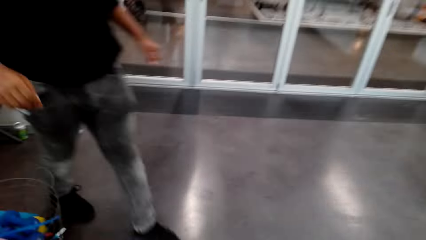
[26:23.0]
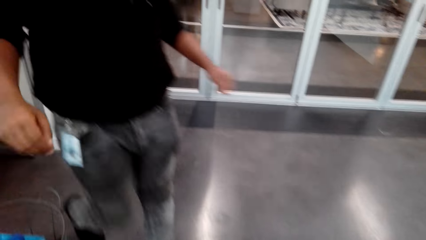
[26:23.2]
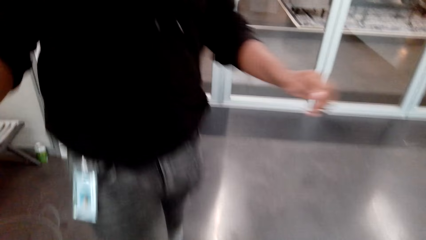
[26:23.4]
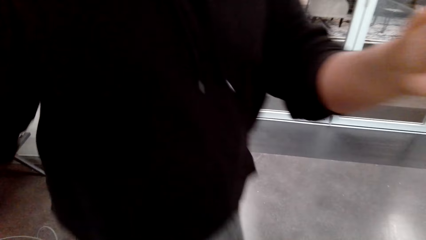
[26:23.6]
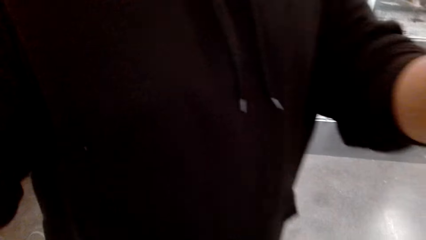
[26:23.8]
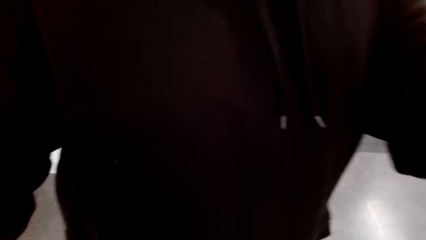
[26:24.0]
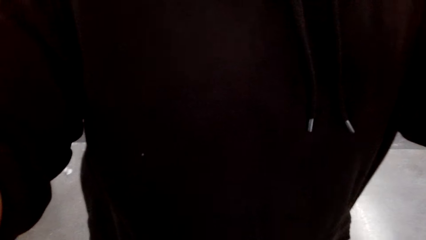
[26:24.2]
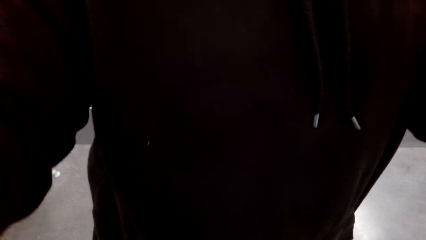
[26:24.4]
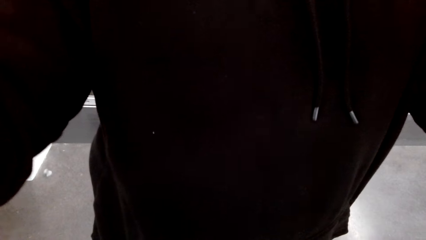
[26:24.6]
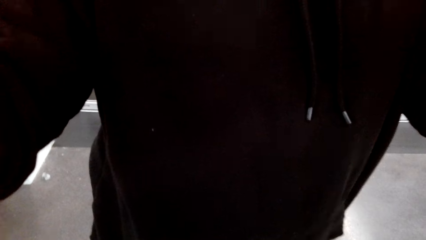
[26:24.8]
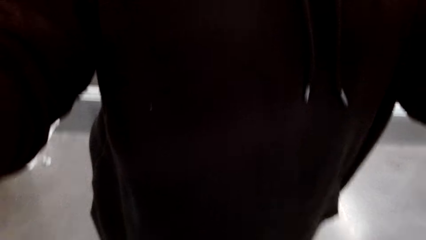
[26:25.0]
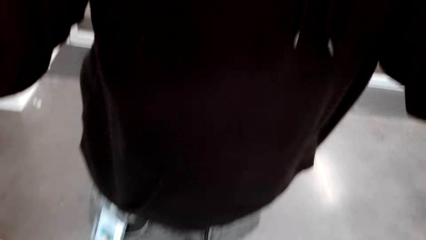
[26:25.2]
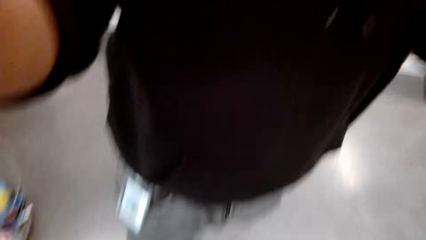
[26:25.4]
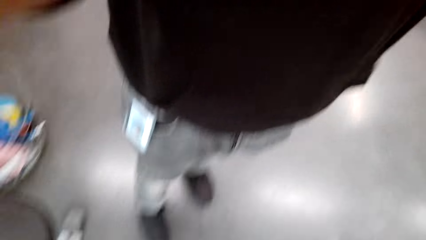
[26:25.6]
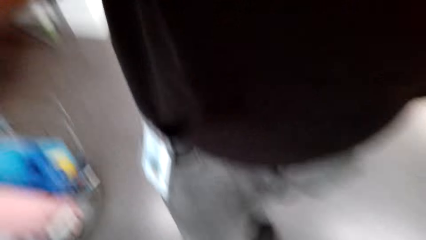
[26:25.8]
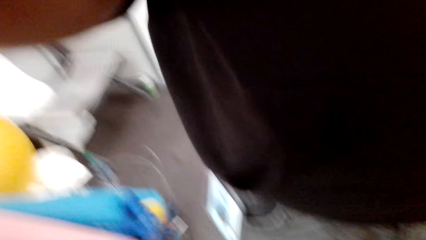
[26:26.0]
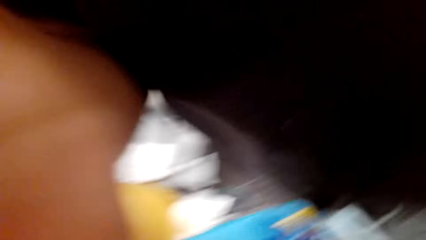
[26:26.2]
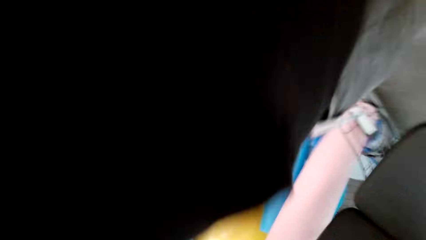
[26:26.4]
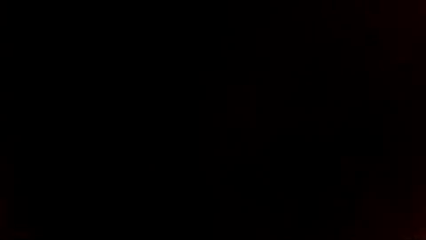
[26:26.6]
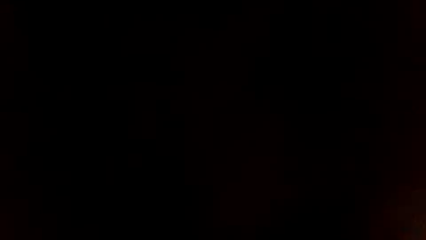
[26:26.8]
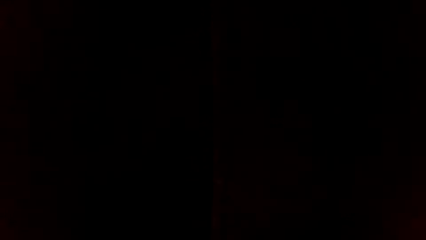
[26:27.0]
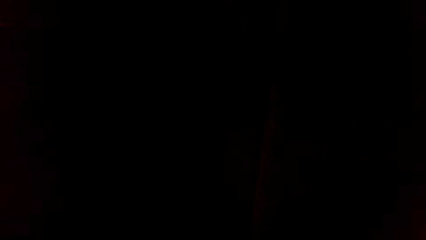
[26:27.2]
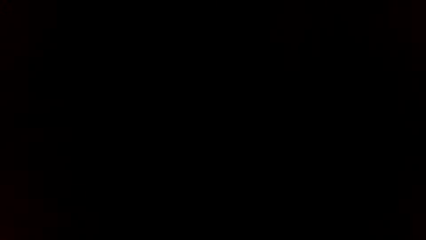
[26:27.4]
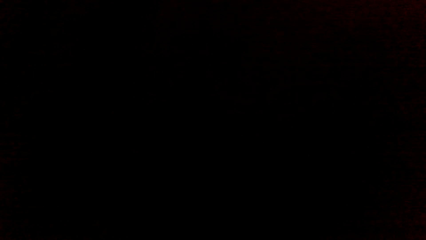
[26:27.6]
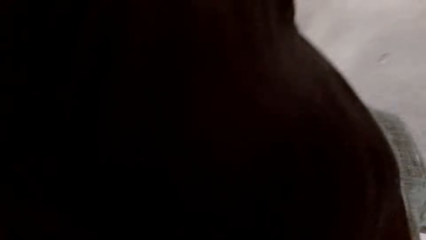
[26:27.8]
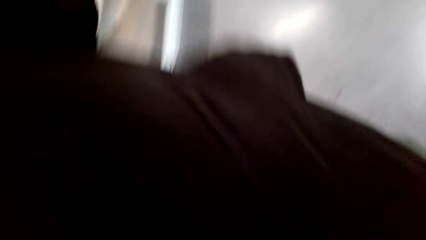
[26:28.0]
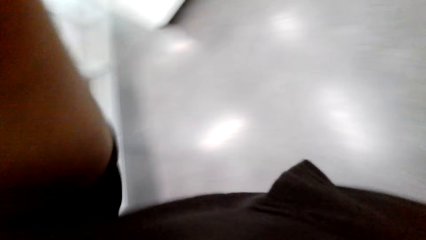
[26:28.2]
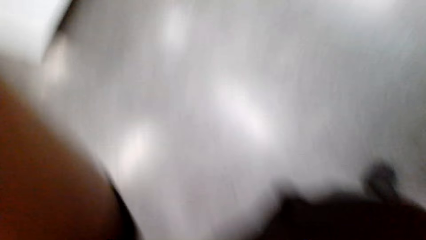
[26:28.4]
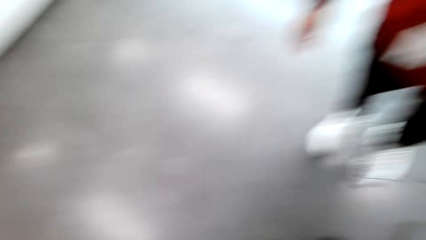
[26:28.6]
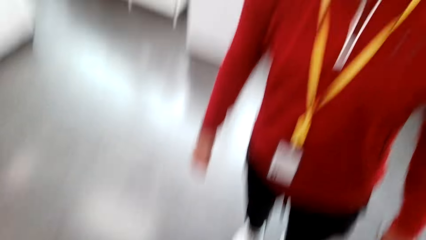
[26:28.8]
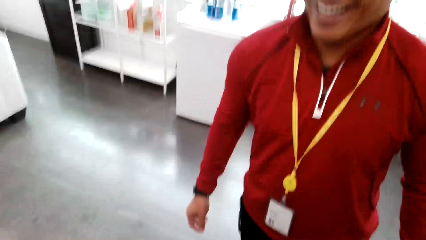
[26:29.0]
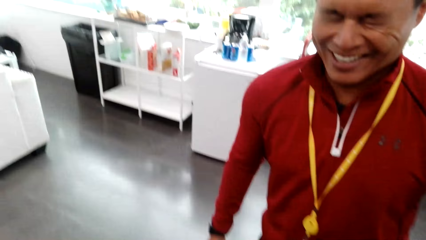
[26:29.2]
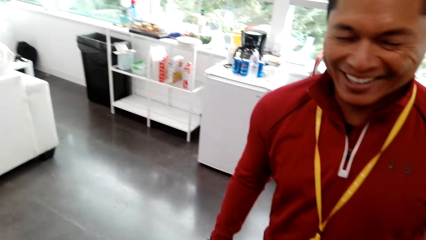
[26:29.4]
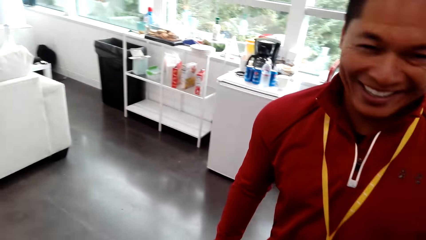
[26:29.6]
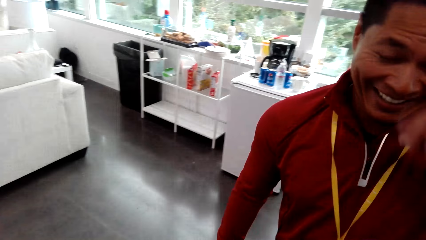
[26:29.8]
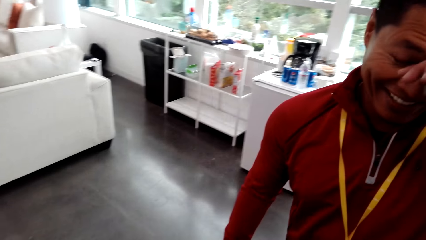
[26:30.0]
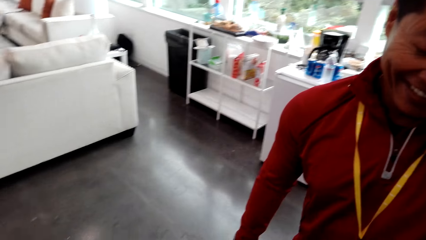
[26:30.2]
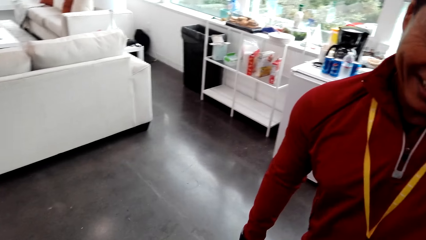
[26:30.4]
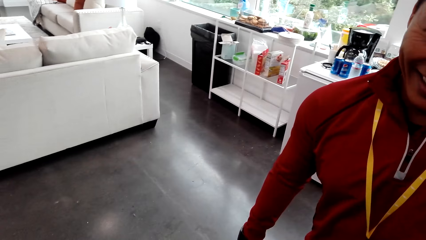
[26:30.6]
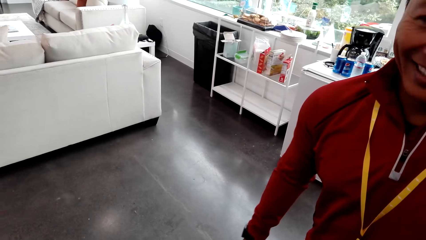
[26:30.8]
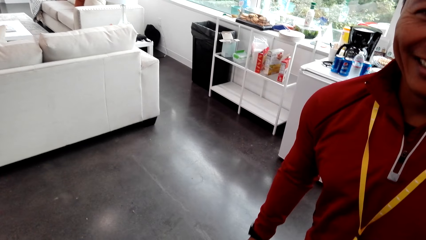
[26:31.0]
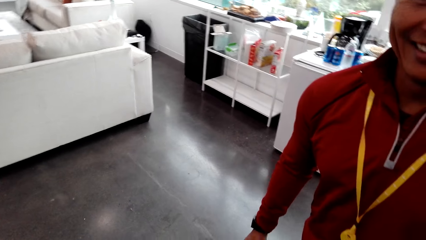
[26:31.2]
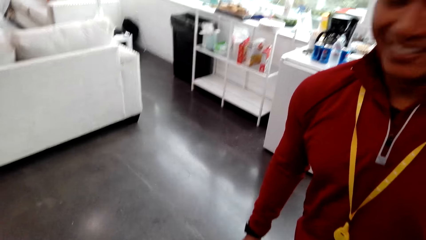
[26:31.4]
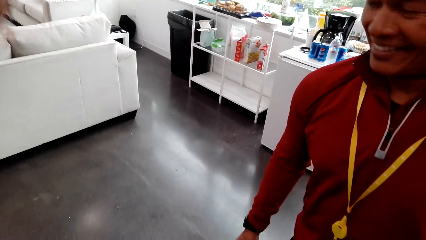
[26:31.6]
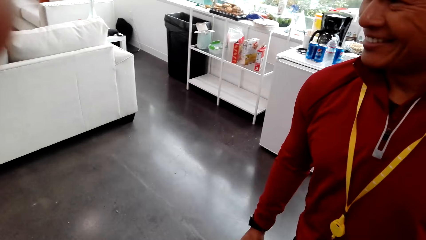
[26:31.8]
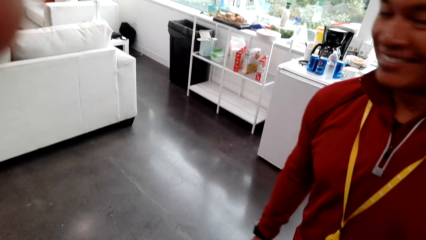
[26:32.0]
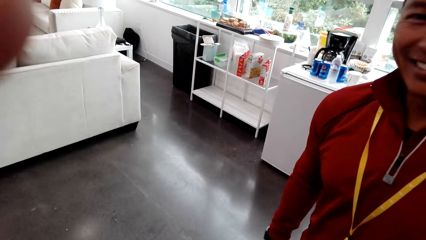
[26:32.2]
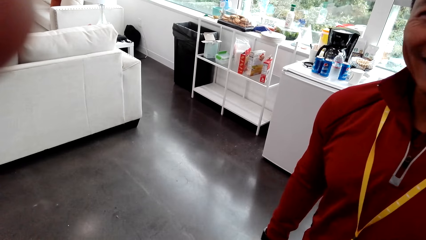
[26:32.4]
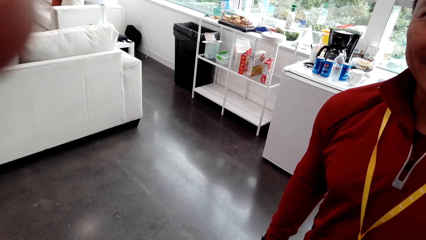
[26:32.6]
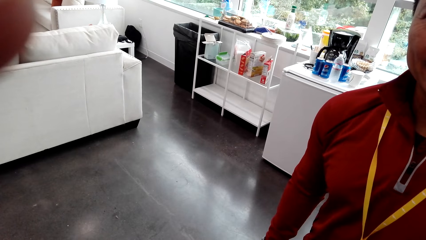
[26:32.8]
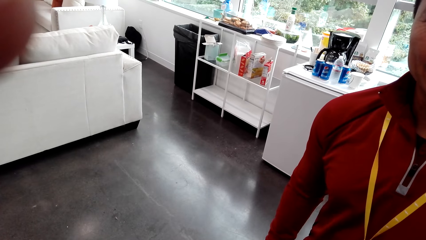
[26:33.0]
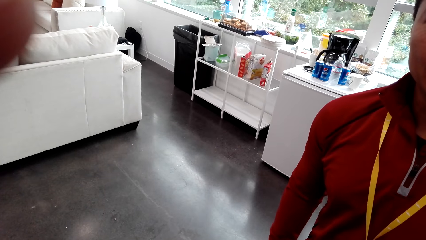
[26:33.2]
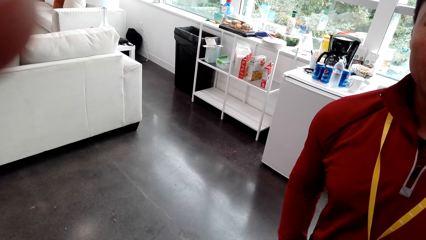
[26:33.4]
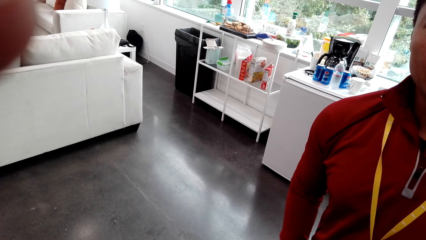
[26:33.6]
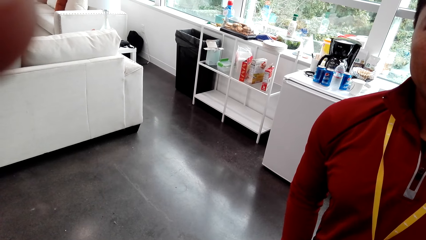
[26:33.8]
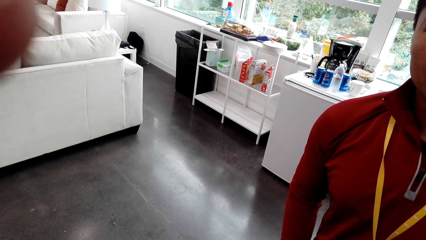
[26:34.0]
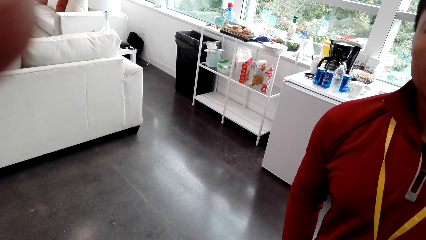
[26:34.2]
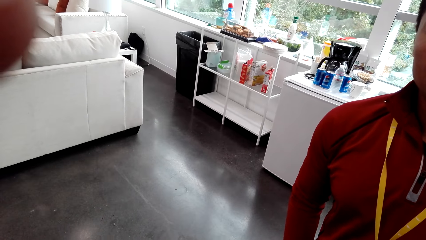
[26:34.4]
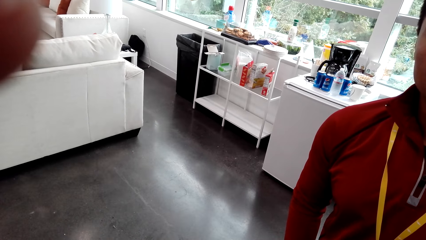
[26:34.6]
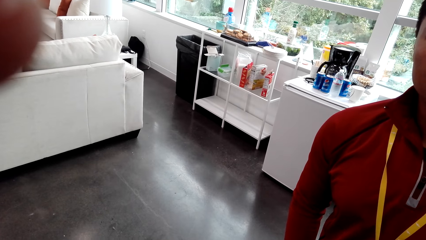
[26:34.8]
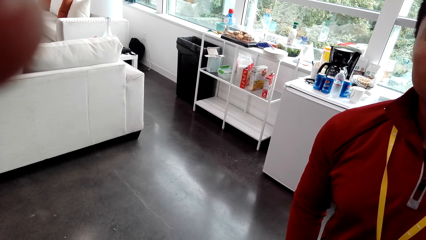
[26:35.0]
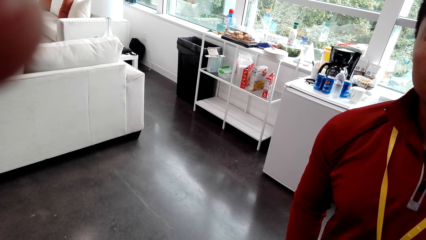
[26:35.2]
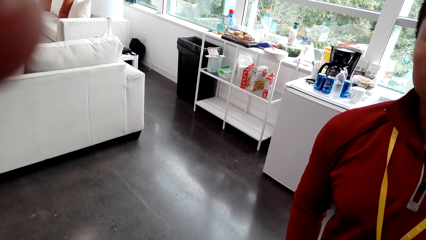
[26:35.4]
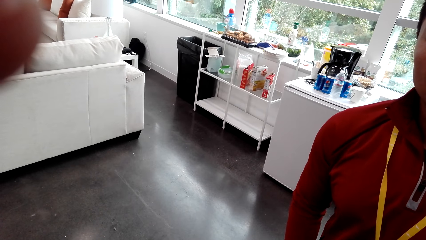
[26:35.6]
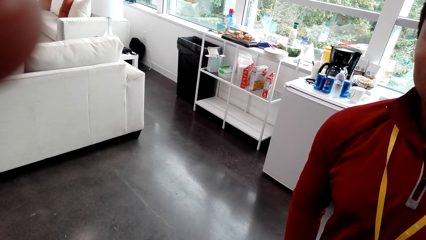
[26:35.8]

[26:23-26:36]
A man walks. The camera wearer moves around the house. The man touches the camera. The camera wearer converses with the man. He touches his face.
